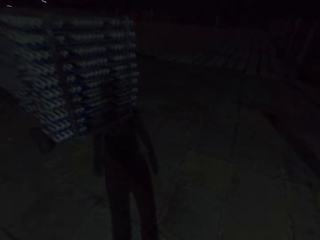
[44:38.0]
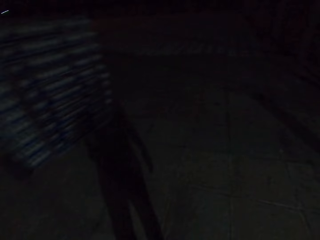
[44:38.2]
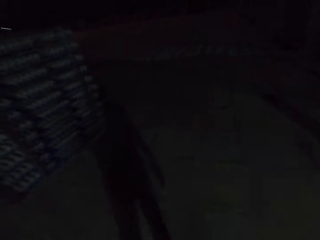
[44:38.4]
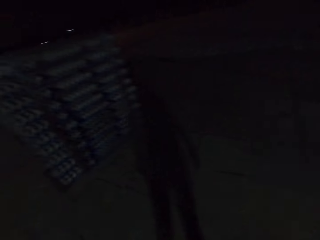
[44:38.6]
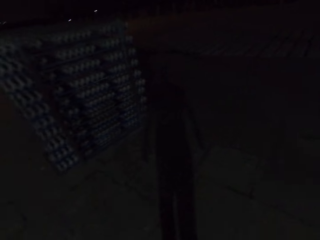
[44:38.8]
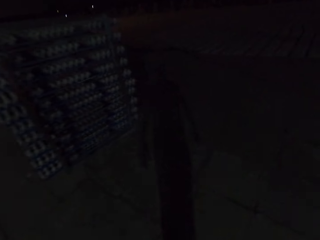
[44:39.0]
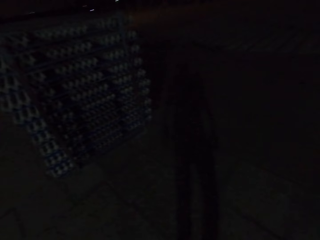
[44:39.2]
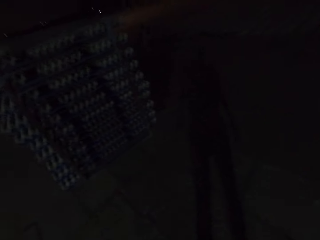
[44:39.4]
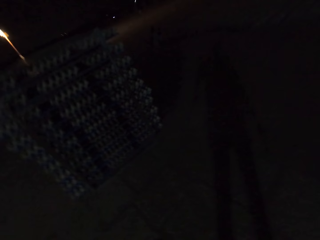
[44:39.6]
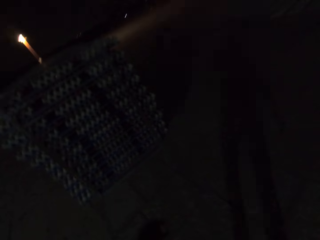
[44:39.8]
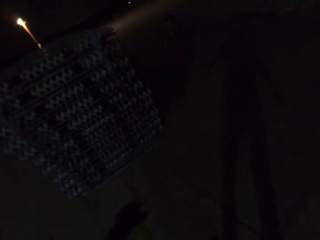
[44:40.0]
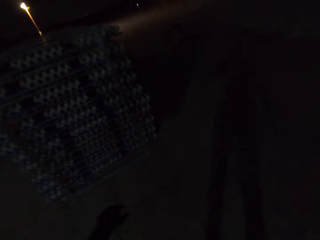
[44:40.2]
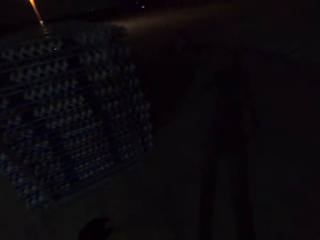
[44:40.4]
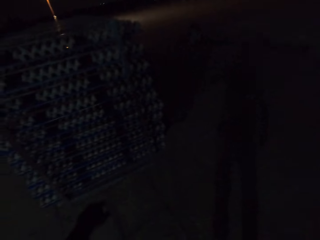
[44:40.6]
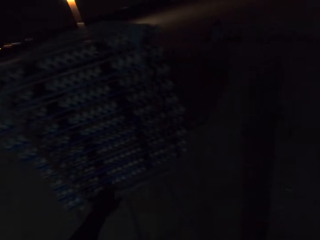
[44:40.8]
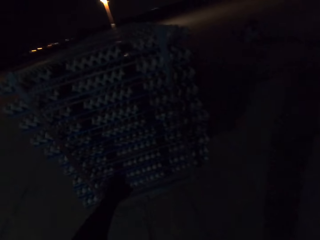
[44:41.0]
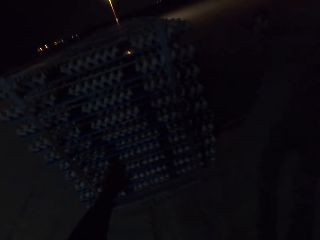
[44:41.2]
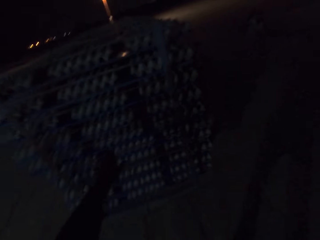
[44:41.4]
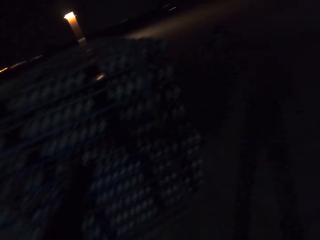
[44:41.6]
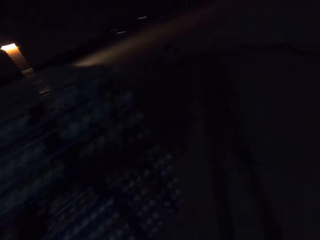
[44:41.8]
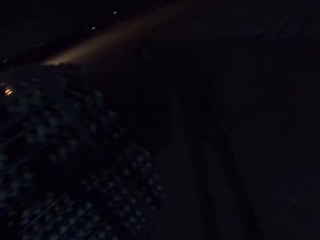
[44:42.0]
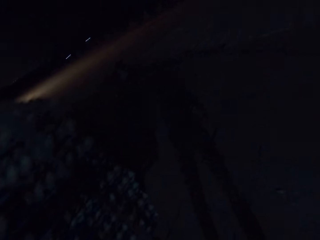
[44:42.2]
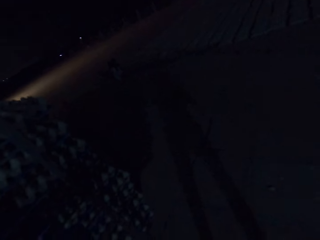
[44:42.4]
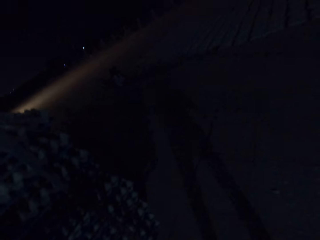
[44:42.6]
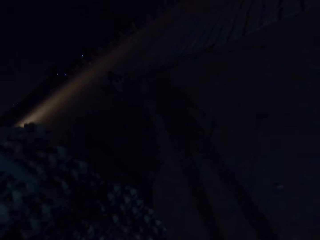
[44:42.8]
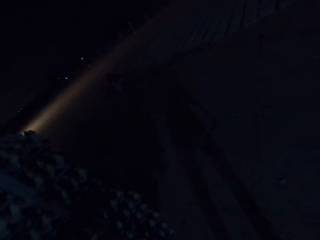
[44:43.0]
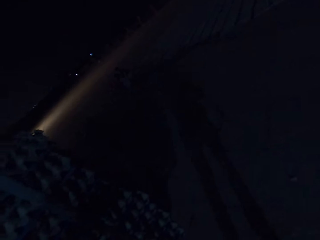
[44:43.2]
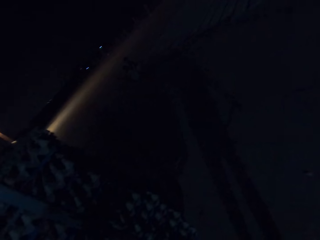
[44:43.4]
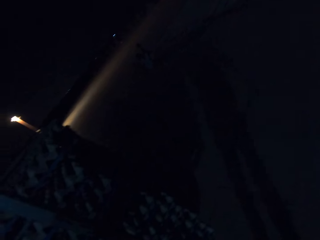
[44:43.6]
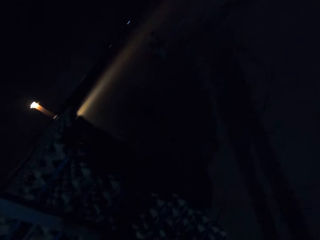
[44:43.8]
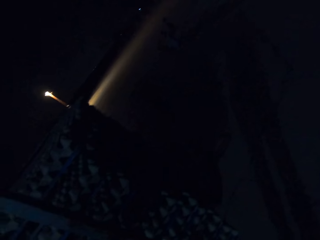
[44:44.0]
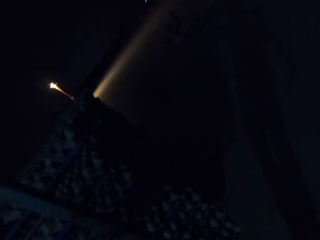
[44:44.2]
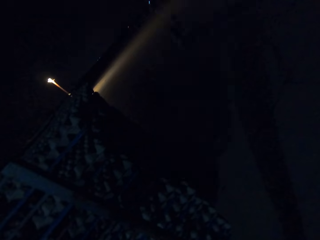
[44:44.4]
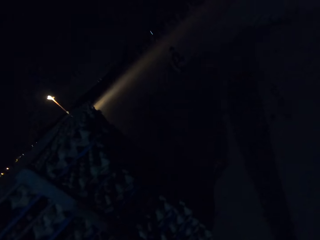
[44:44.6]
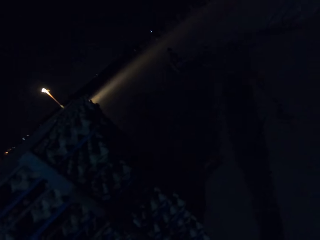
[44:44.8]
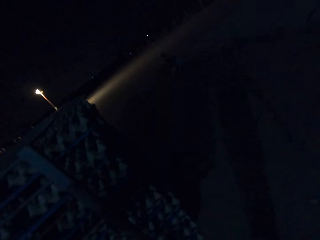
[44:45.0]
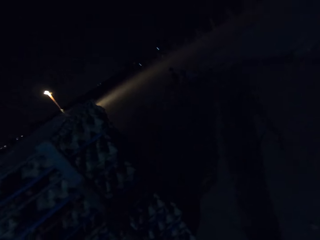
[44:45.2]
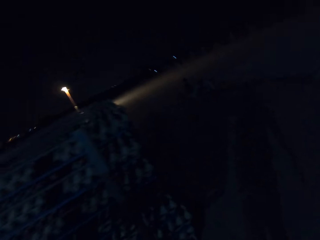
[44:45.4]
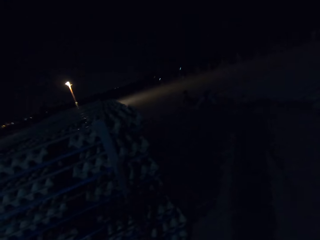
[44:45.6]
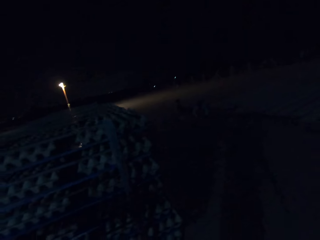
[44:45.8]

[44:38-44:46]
The camera wearer stops by the cartload of egg trays. A coworker stops the cartload of egg trays.

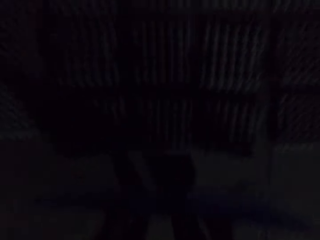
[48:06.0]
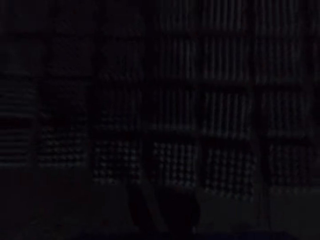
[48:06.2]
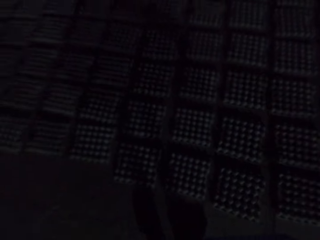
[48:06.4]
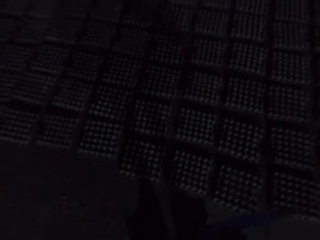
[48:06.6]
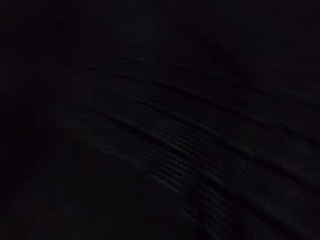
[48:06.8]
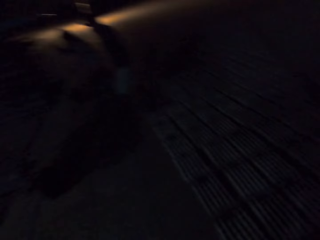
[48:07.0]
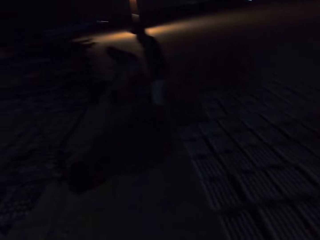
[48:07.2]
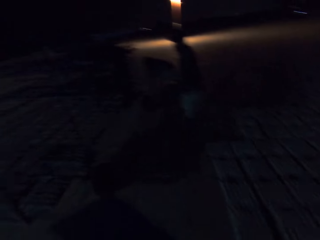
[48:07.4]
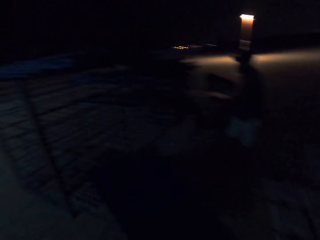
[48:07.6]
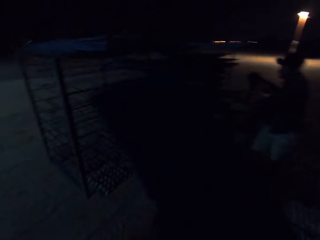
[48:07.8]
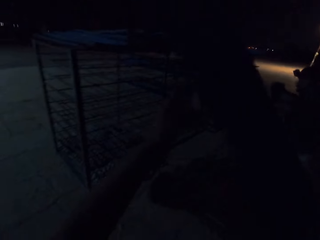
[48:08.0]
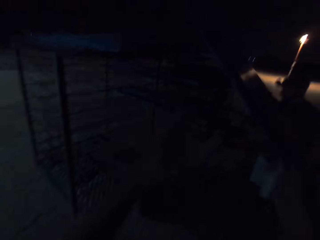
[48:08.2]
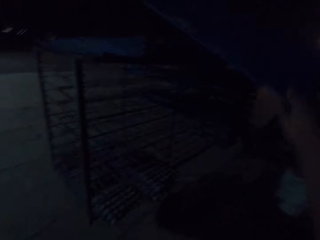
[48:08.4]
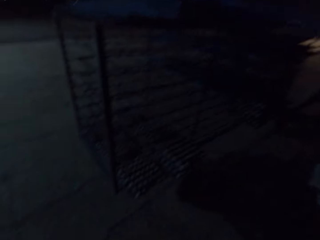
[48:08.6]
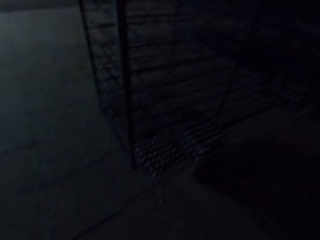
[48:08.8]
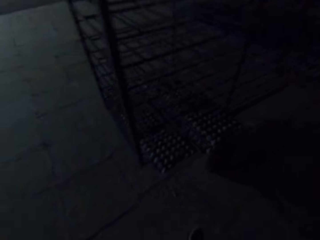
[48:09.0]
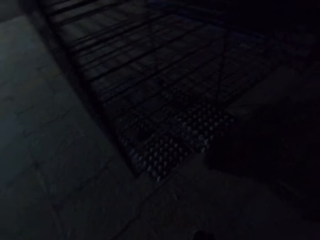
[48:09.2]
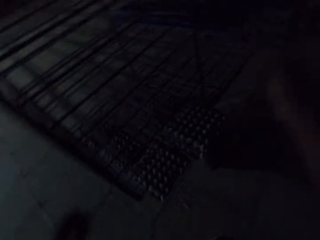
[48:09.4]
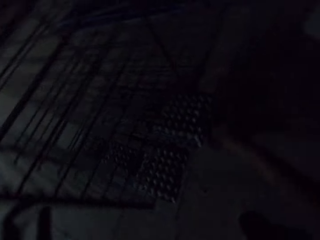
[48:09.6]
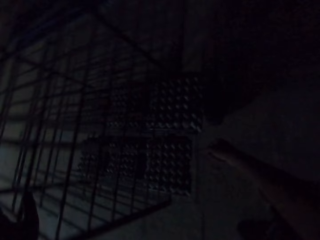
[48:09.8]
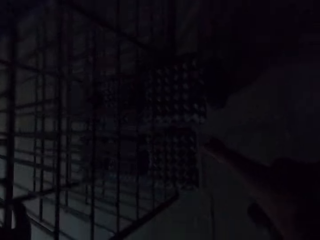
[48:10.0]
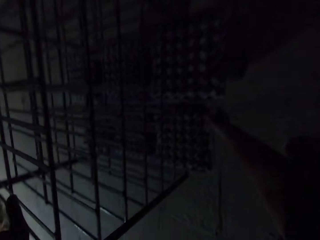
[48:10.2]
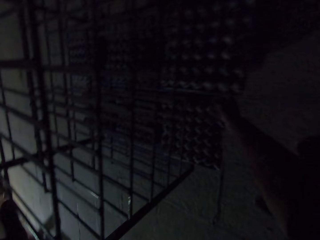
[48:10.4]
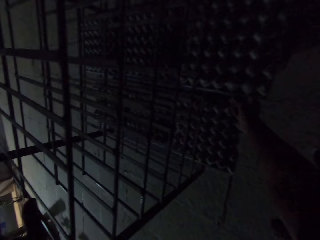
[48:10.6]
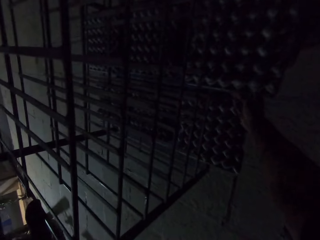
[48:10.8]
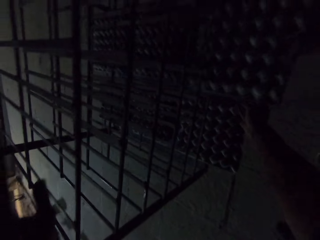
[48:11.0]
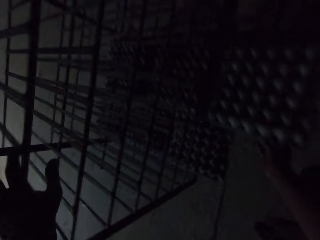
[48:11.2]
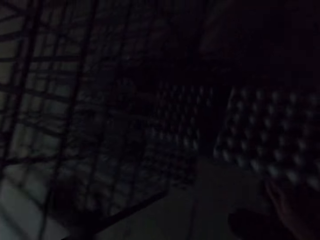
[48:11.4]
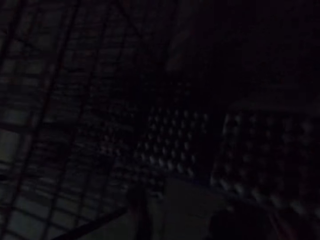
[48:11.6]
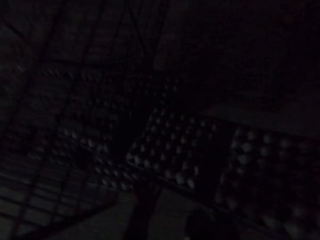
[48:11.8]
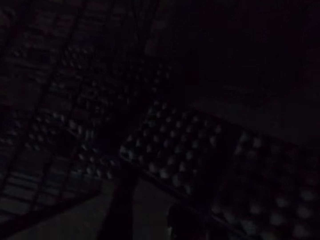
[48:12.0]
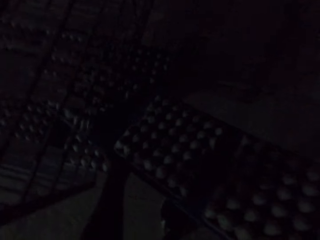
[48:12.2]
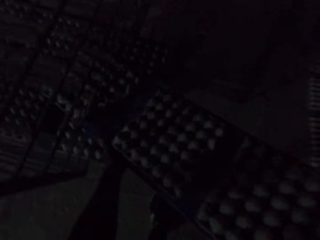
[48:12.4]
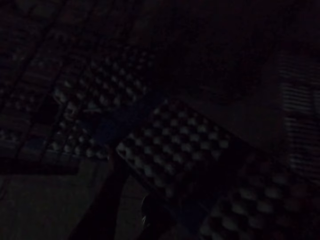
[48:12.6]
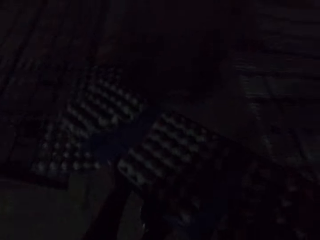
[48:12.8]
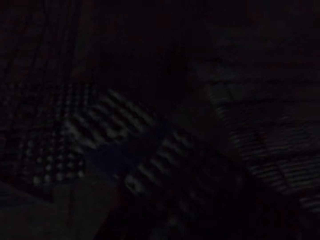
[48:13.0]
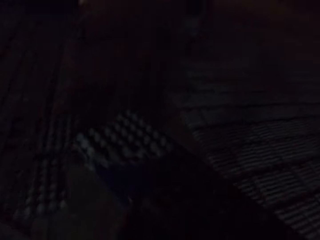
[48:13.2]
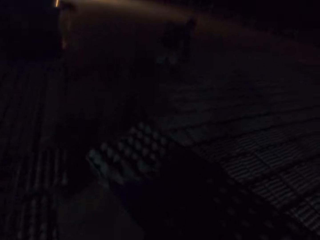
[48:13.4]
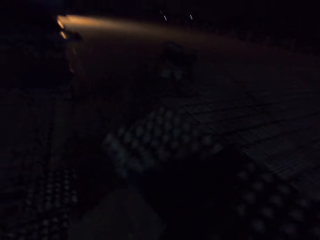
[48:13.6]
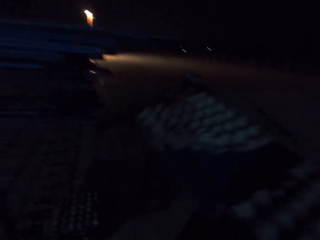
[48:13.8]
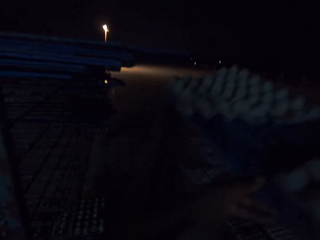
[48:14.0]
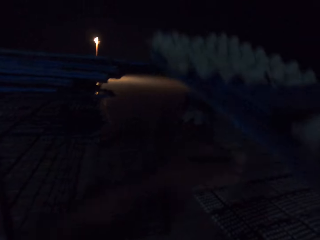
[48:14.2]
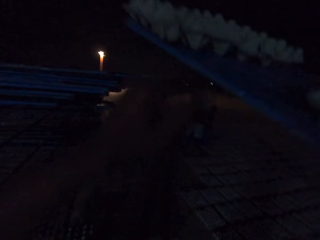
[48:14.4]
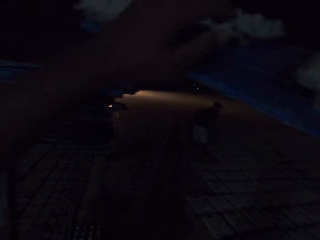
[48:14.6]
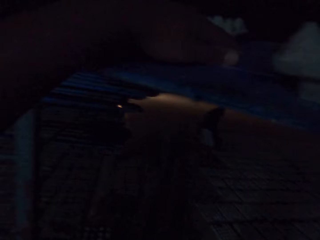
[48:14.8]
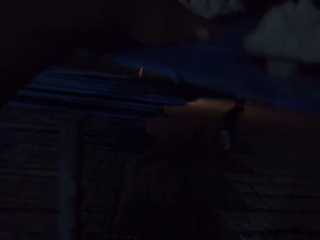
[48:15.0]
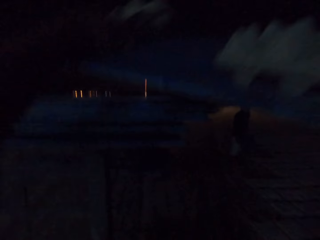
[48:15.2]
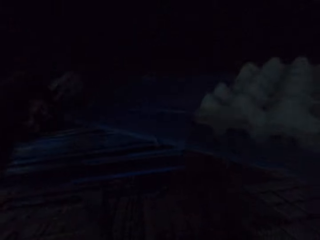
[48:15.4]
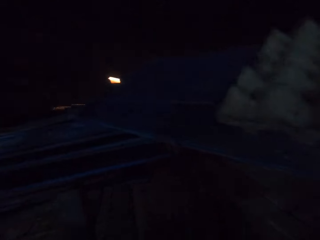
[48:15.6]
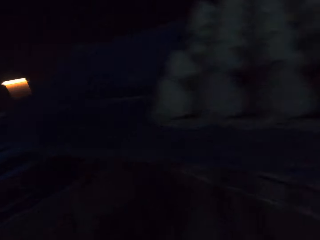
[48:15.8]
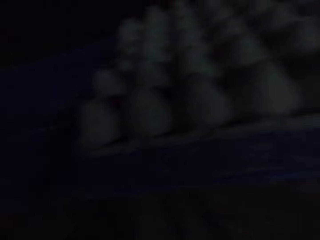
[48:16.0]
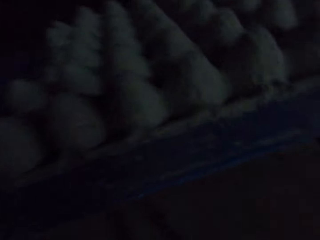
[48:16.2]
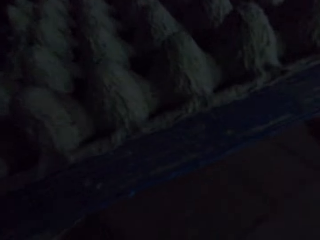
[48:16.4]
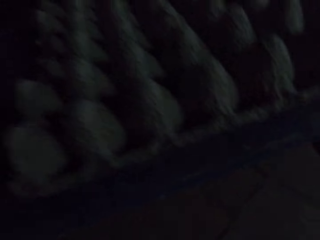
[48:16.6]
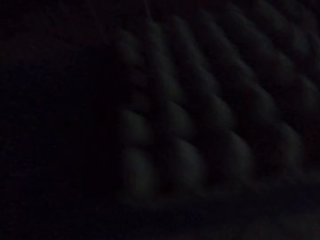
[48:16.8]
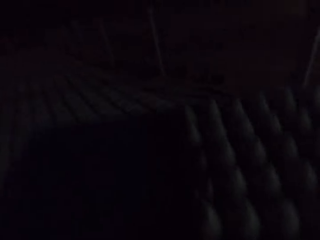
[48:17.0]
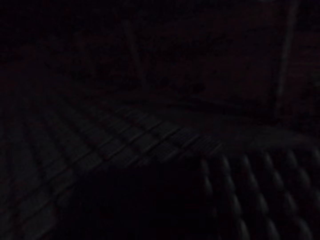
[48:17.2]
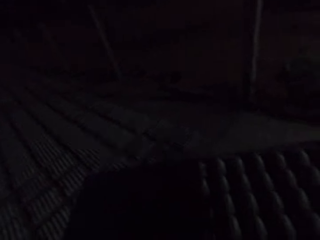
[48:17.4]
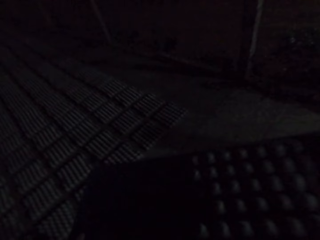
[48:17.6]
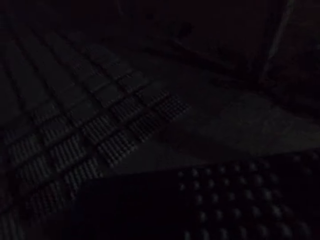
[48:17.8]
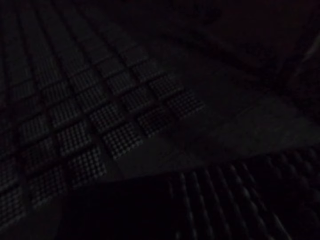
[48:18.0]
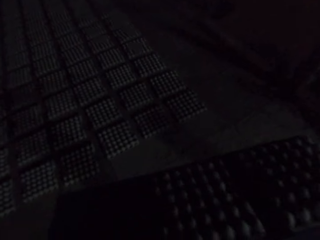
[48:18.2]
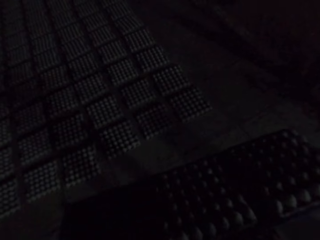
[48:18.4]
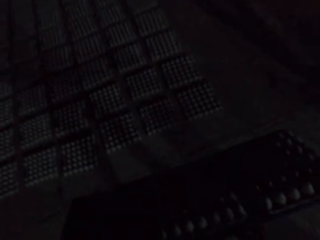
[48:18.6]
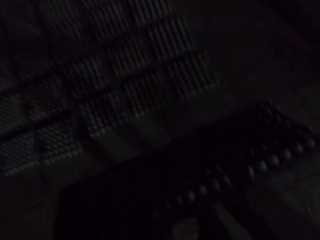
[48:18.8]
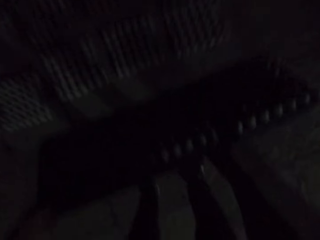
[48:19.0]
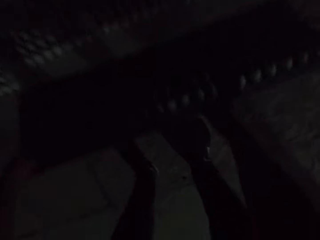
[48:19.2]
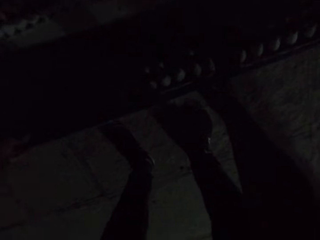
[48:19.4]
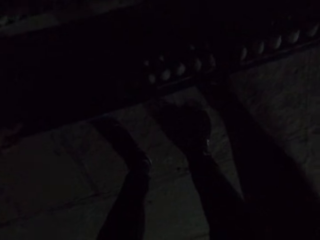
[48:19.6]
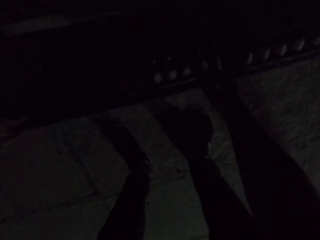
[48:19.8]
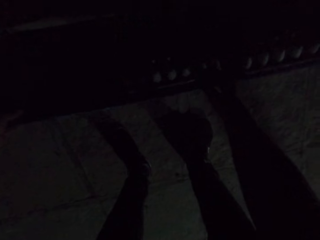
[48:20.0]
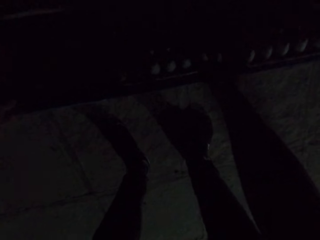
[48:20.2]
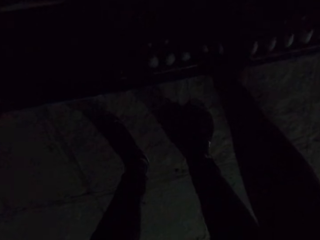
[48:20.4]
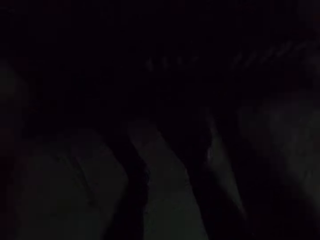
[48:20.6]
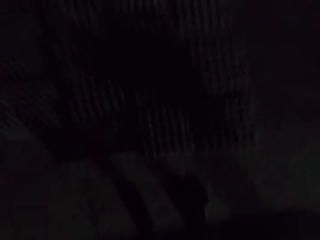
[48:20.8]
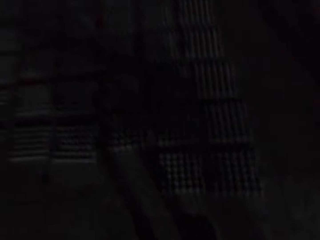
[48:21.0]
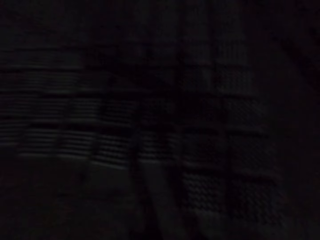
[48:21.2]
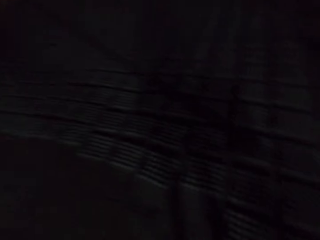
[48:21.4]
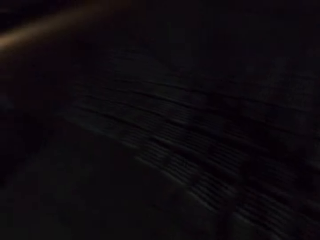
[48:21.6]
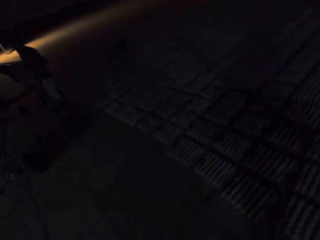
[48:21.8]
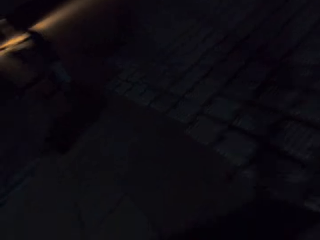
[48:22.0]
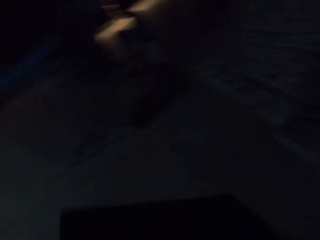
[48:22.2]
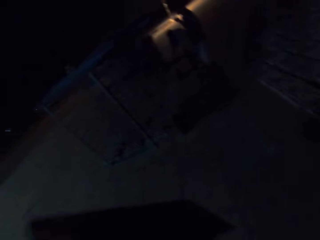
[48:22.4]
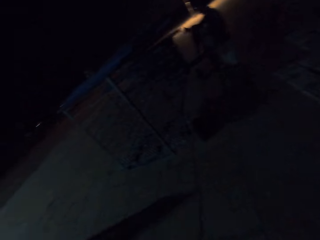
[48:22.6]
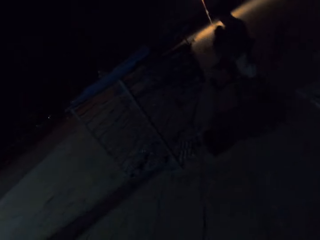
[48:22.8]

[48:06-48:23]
The camera wearer walks around. They place the board on the rack. They move towards the cart. They pick a board on the rack. They carry some egg trays from the cart. They carry the egg trays with a coworker. They remove the egg tray on the board. They drop the egg trays on the ground. They move around.
